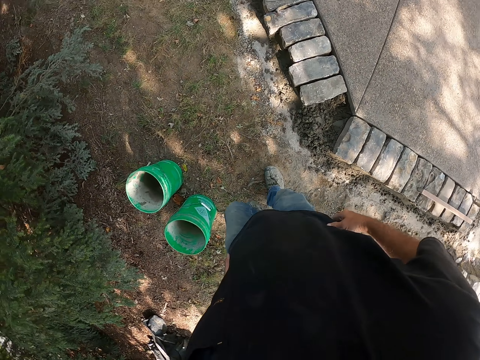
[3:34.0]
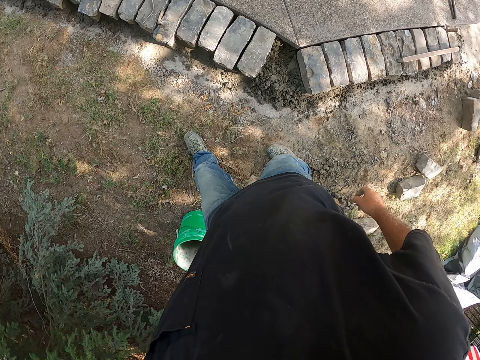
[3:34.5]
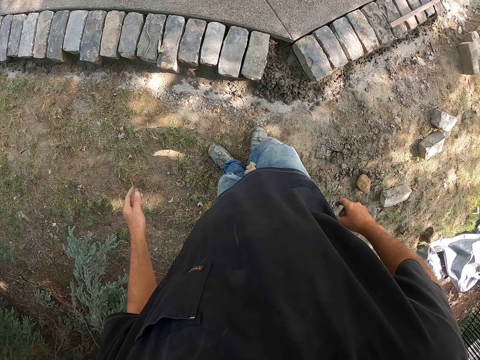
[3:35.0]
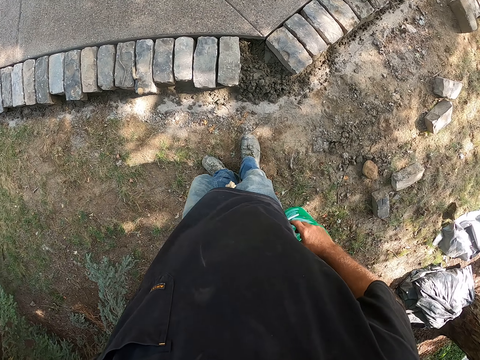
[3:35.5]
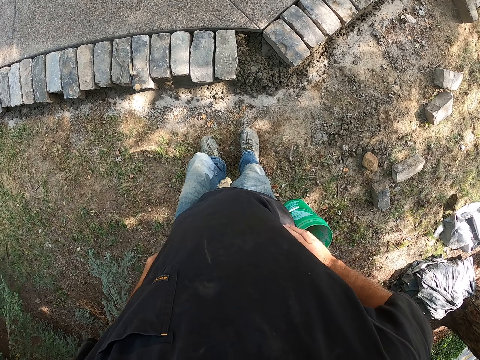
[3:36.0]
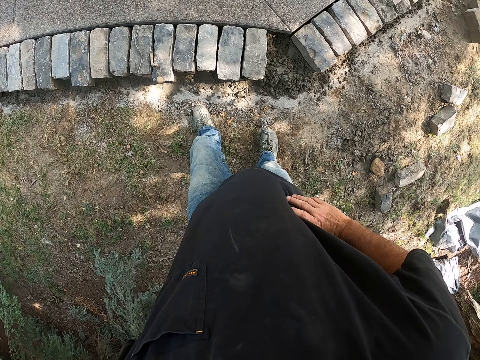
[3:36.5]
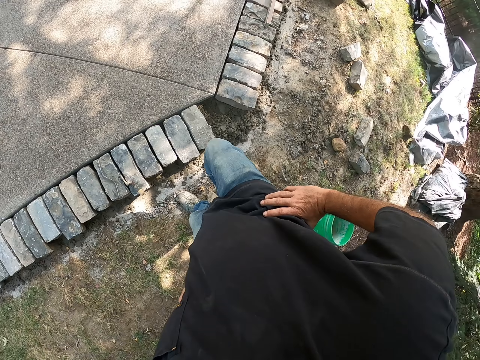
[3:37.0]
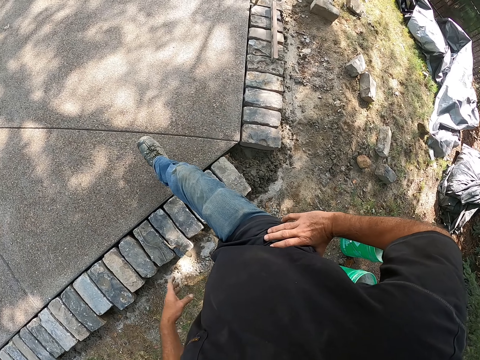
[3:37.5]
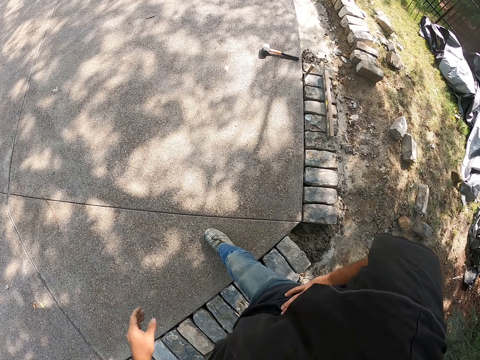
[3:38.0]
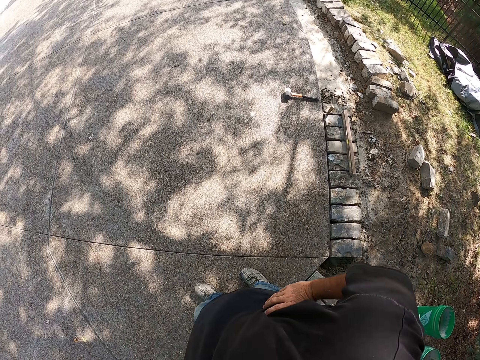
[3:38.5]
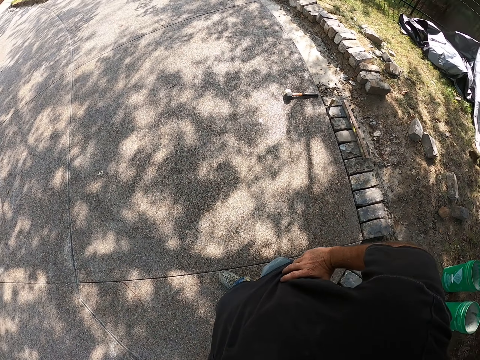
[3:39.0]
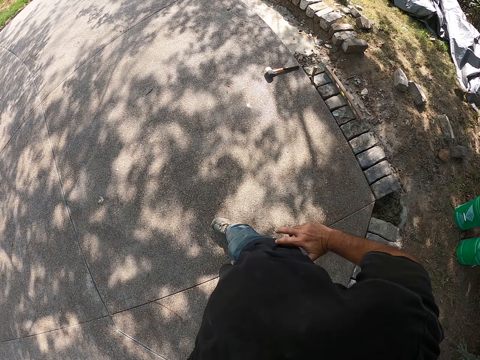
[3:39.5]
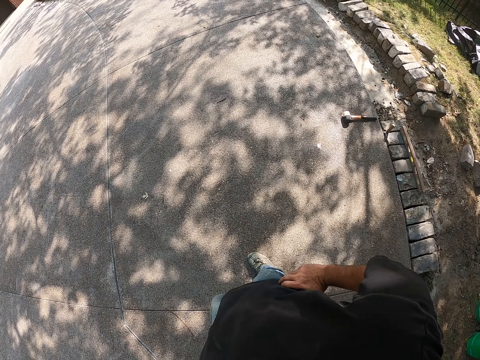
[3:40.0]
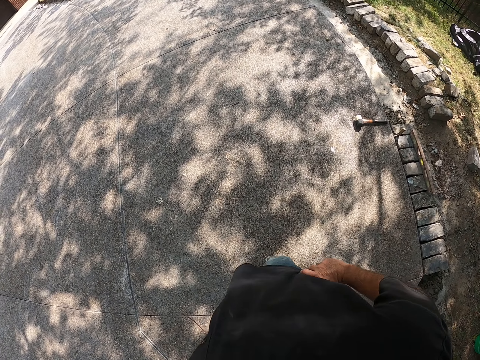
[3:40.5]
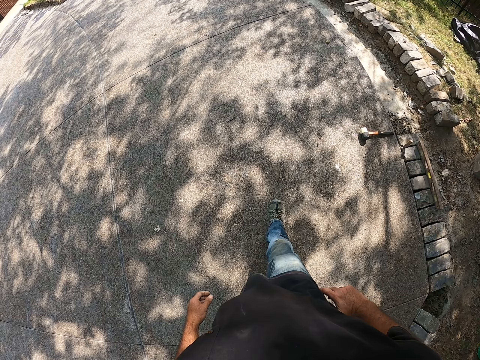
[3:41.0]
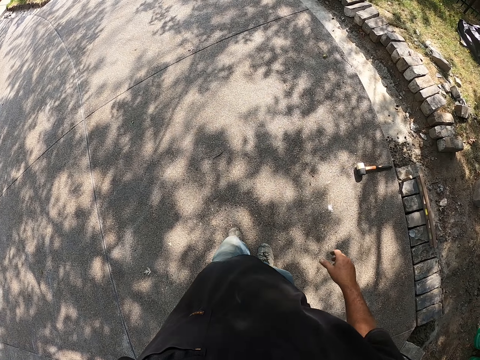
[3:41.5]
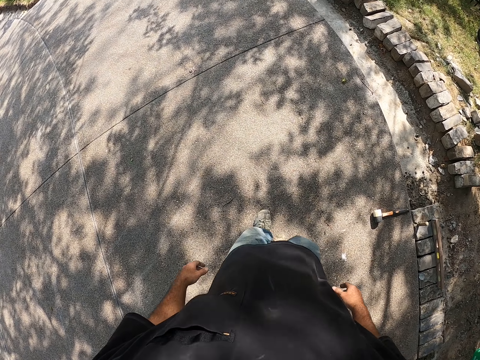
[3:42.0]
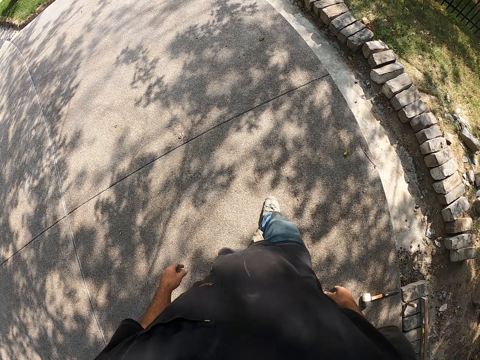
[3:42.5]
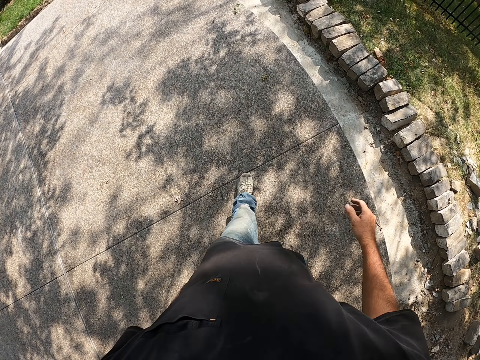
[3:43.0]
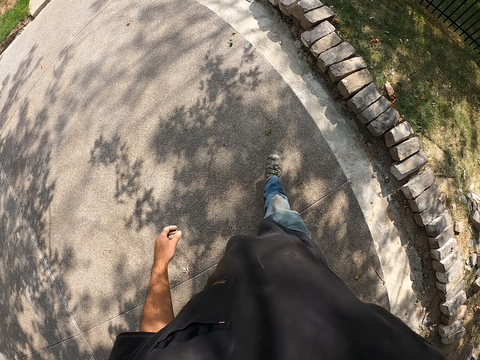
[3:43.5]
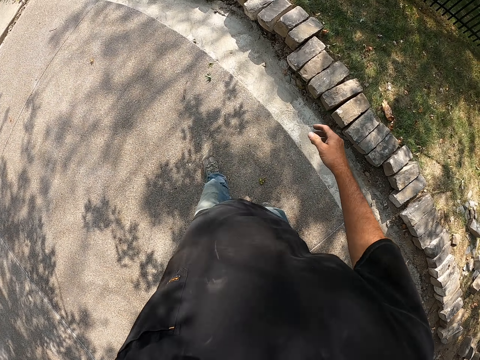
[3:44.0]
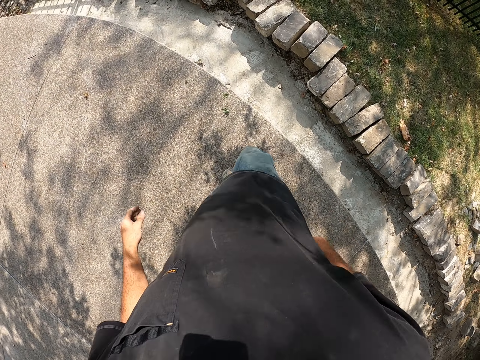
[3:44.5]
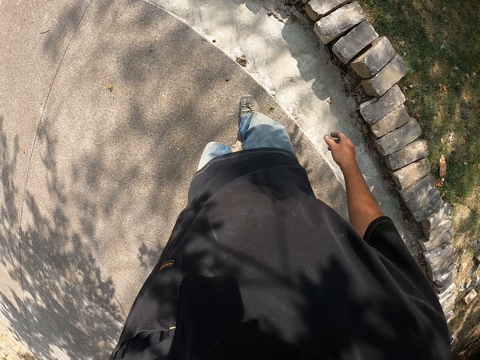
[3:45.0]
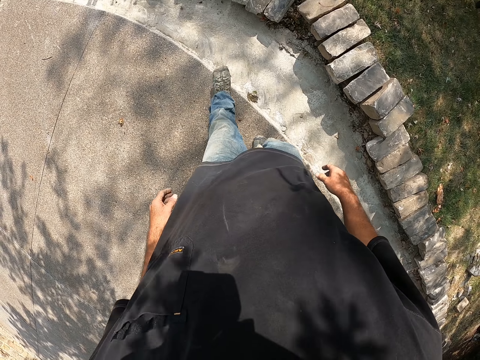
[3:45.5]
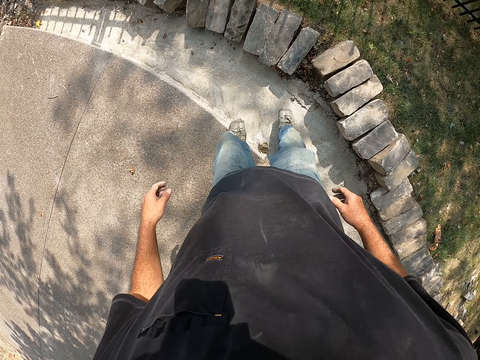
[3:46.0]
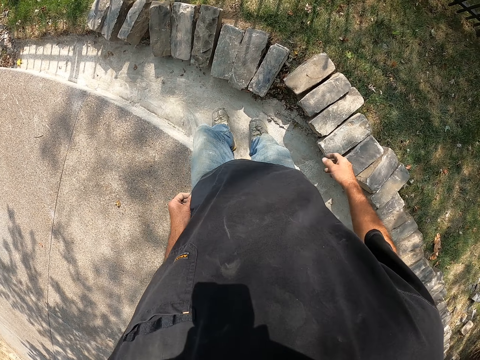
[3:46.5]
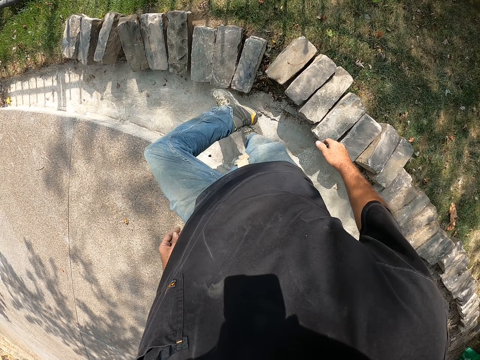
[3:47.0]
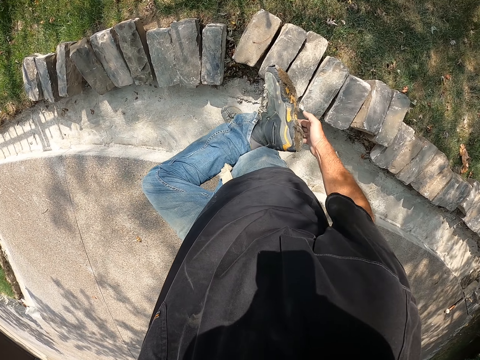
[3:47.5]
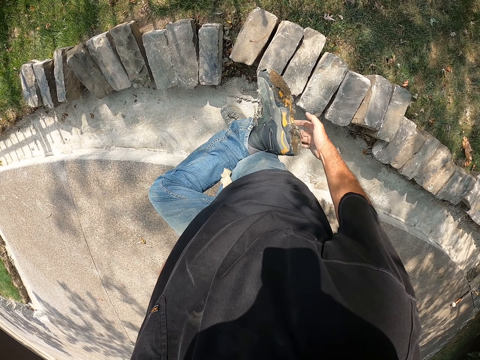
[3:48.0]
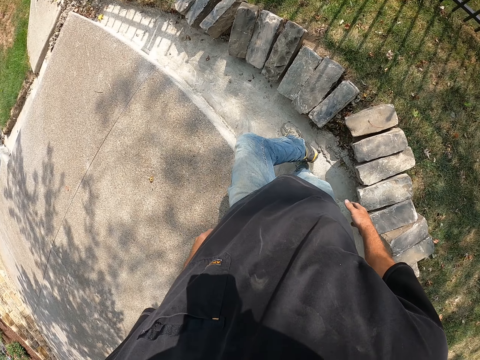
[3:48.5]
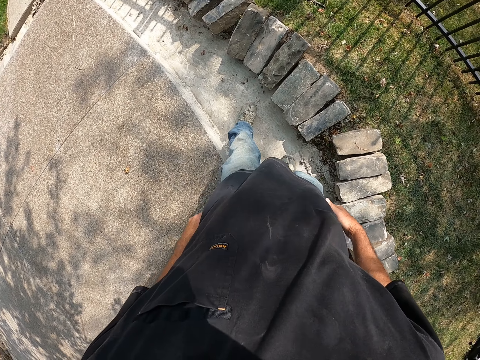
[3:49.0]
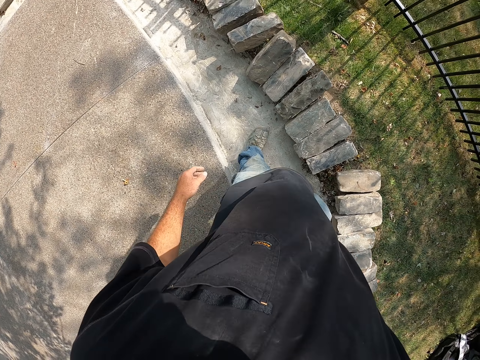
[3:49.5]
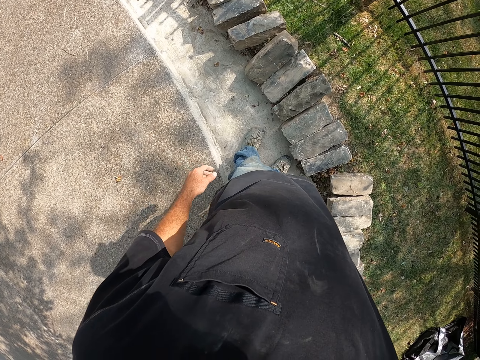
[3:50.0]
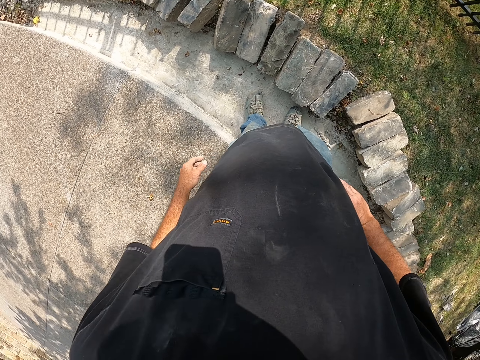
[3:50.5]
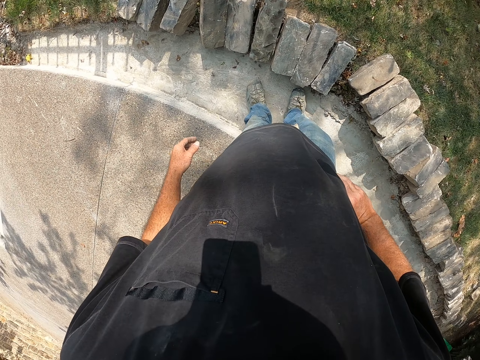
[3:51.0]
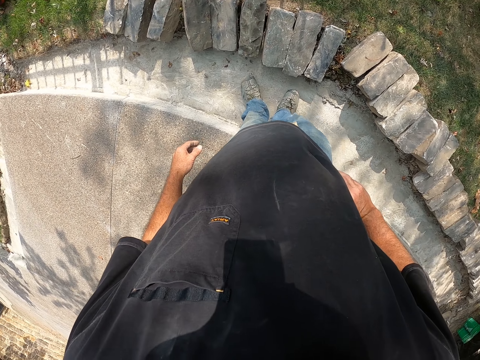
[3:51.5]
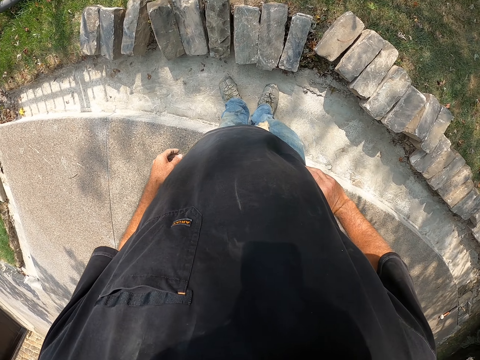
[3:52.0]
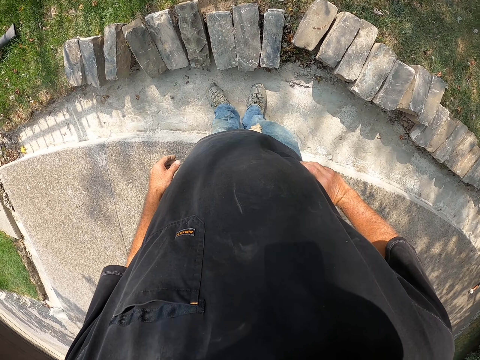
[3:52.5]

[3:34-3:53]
The camera wearer looks around a construction site. He walks around the construction site. He looks at his left shoe sole. He looks around the construction site.

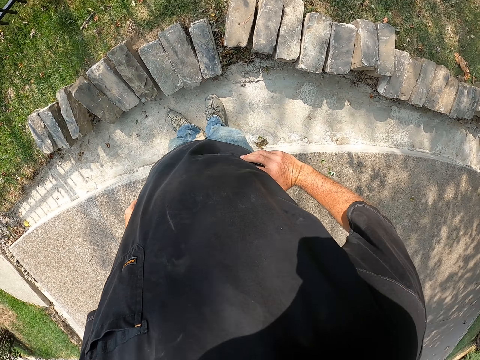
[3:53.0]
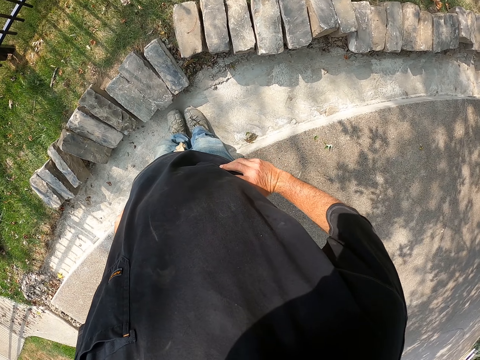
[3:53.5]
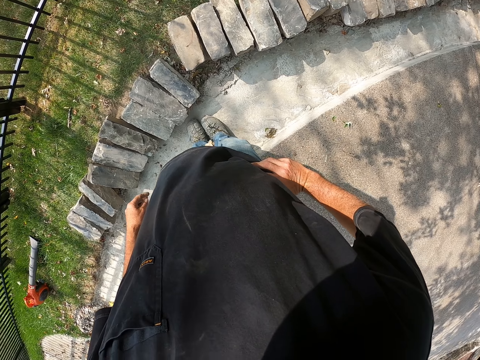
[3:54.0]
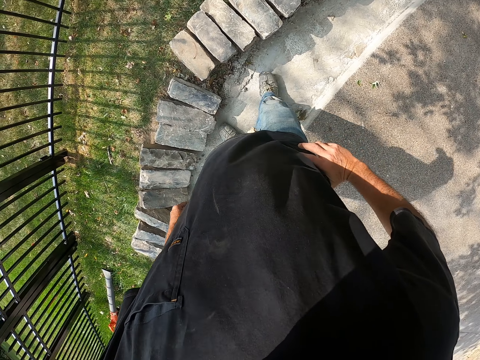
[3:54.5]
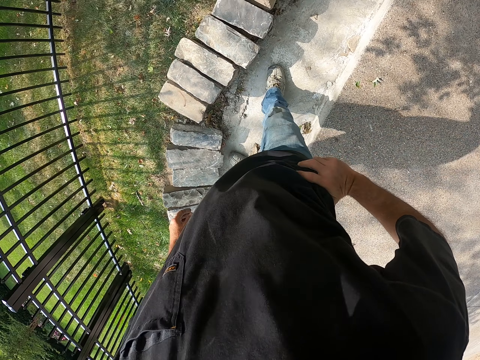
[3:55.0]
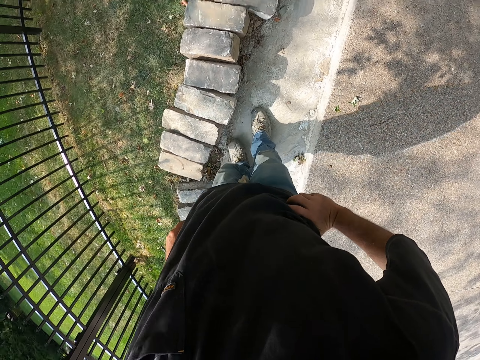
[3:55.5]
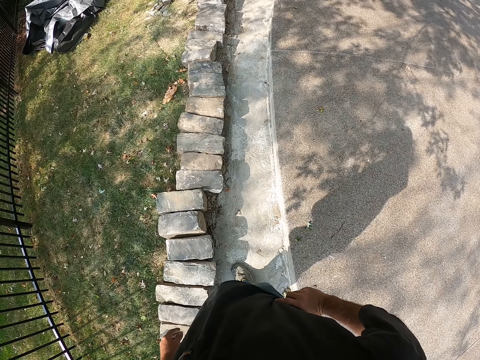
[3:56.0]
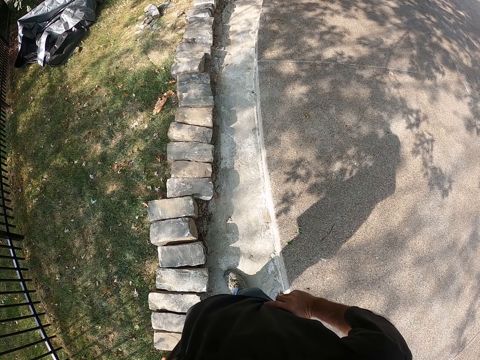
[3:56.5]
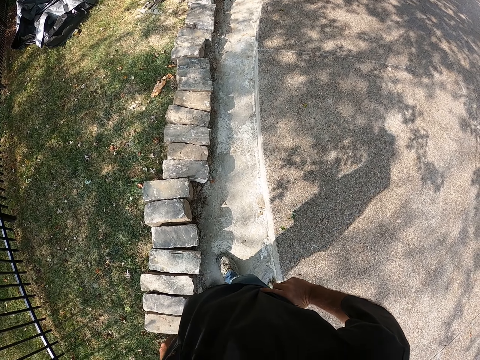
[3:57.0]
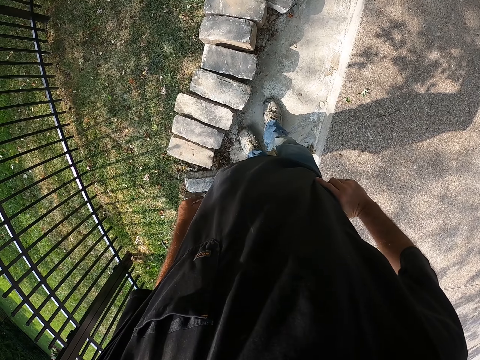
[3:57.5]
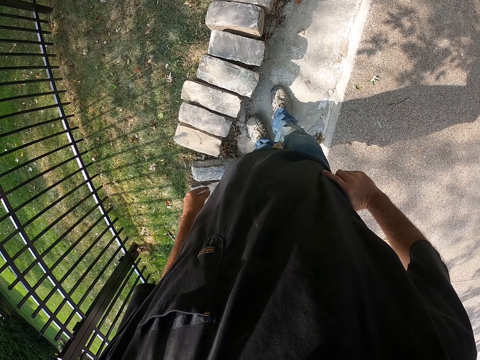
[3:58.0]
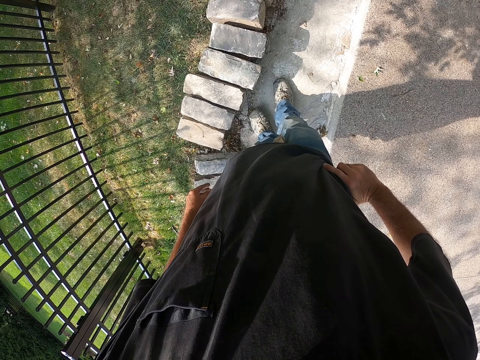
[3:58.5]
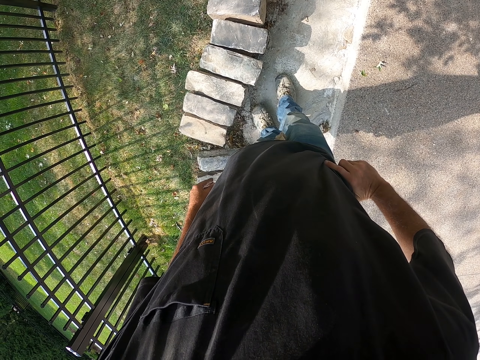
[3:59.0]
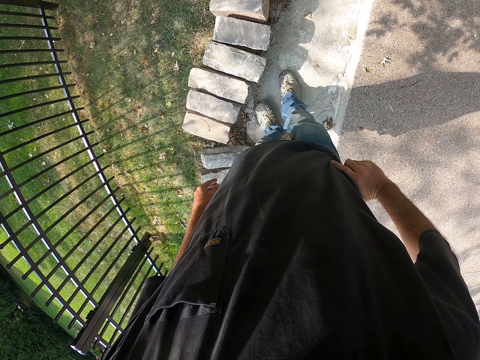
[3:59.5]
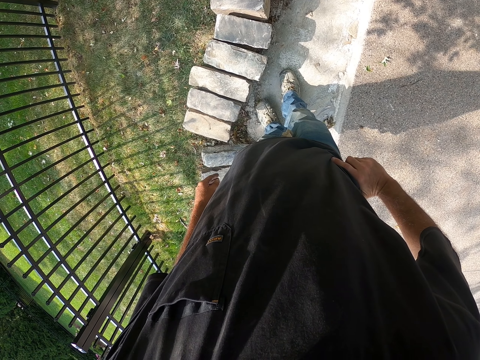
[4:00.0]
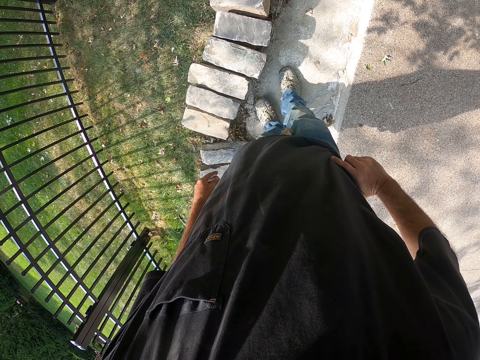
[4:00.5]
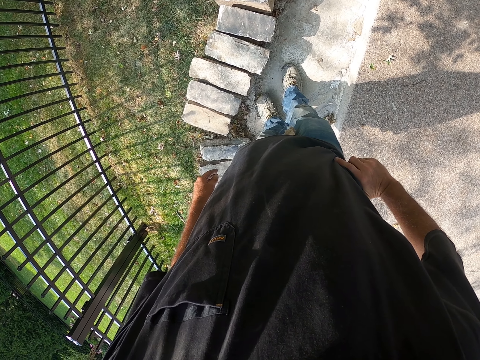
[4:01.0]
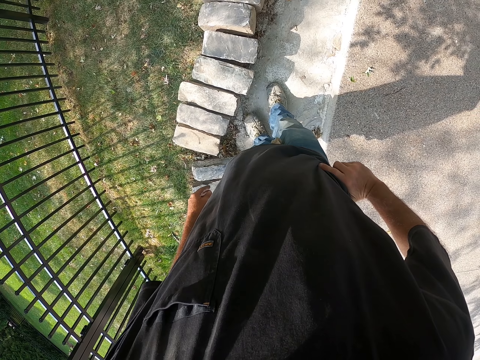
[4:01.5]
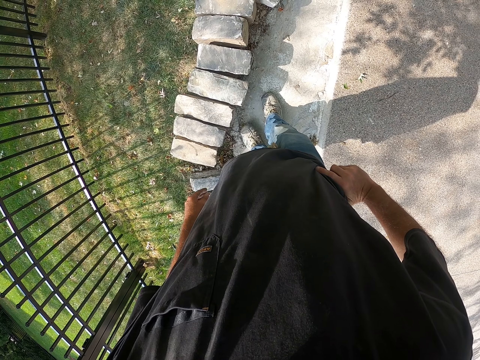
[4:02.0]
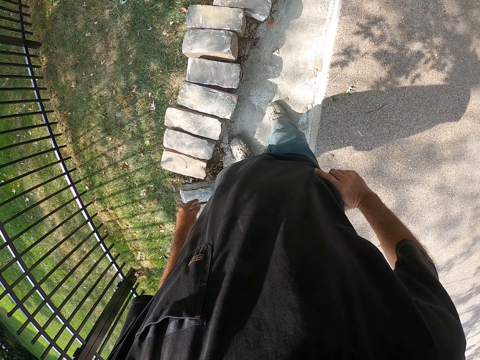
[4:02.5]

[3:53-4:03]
The camera wearer walks around a construction site. They look around the construction site.
